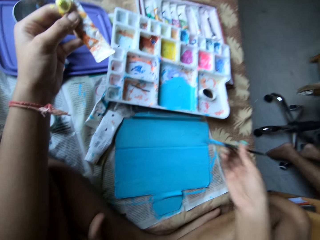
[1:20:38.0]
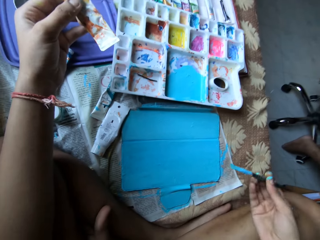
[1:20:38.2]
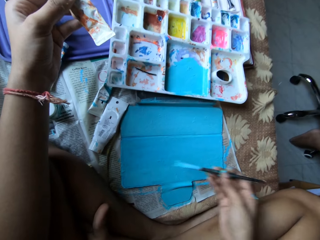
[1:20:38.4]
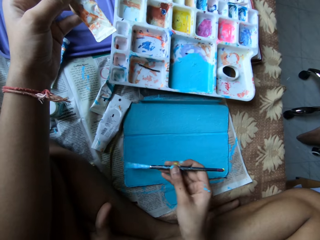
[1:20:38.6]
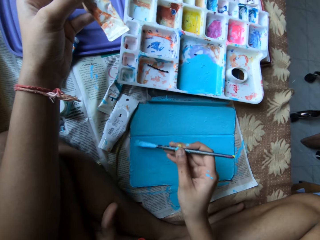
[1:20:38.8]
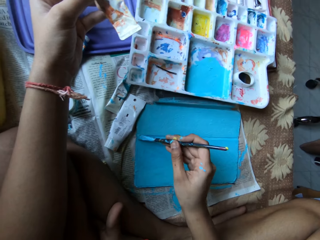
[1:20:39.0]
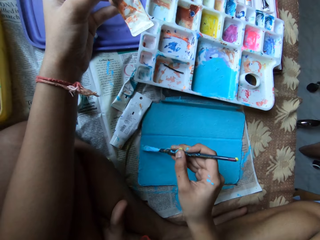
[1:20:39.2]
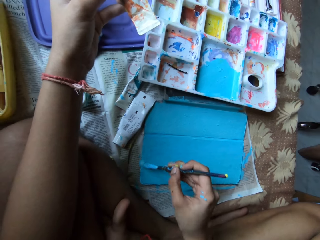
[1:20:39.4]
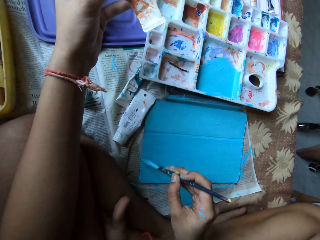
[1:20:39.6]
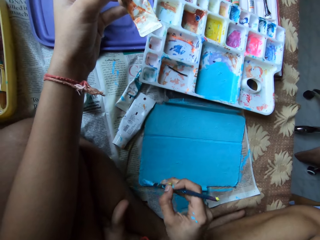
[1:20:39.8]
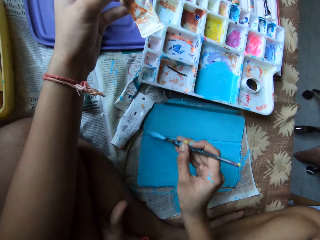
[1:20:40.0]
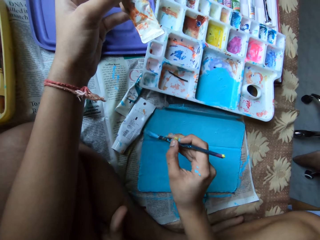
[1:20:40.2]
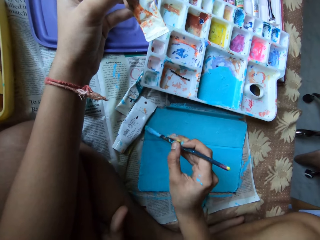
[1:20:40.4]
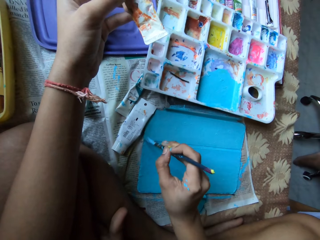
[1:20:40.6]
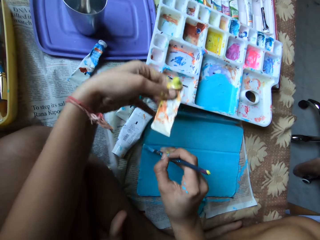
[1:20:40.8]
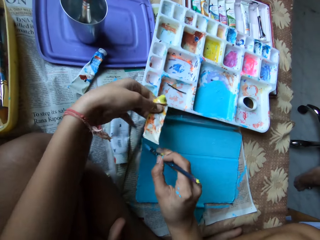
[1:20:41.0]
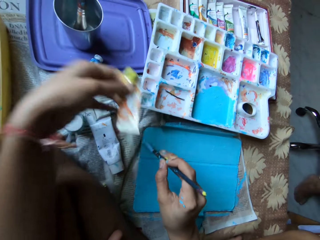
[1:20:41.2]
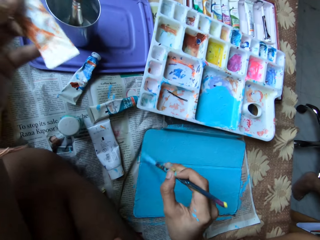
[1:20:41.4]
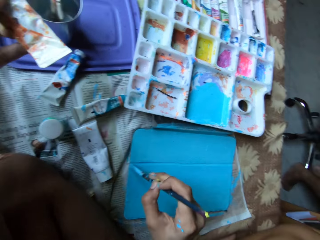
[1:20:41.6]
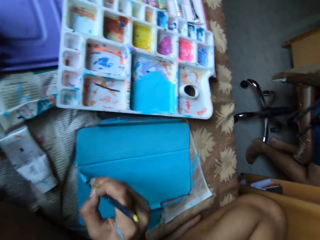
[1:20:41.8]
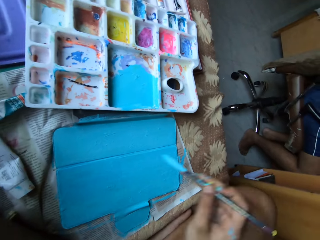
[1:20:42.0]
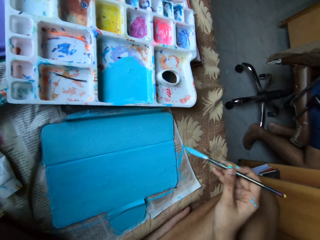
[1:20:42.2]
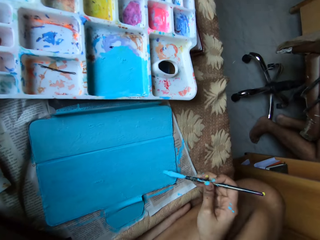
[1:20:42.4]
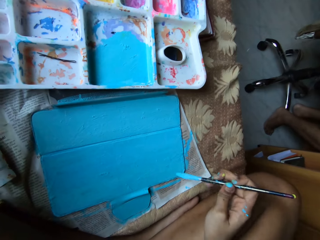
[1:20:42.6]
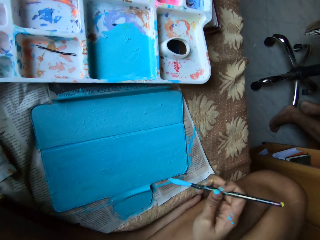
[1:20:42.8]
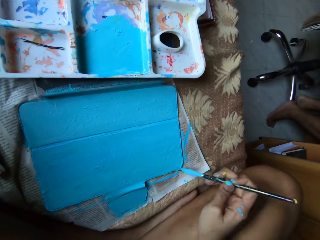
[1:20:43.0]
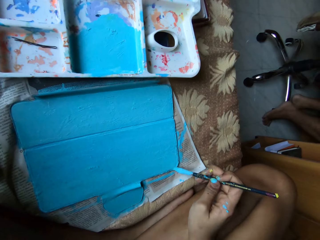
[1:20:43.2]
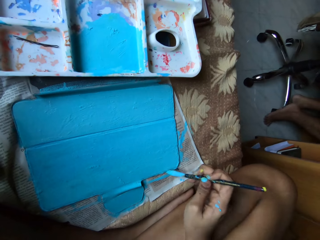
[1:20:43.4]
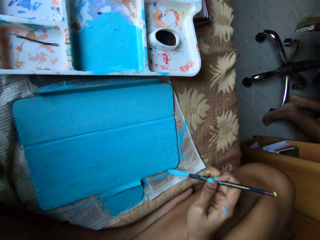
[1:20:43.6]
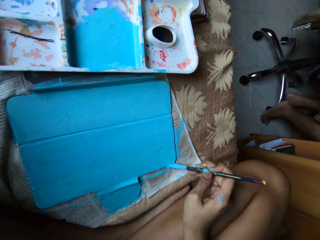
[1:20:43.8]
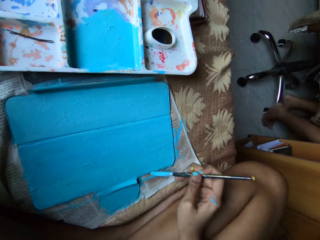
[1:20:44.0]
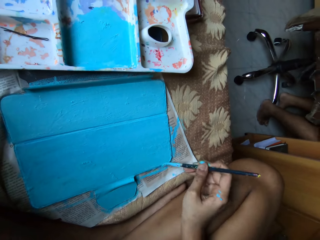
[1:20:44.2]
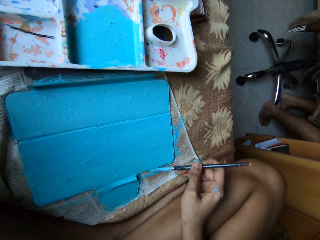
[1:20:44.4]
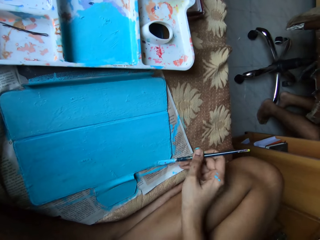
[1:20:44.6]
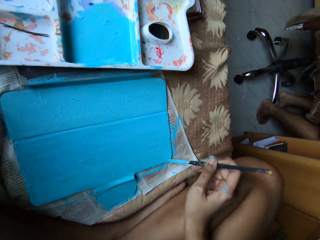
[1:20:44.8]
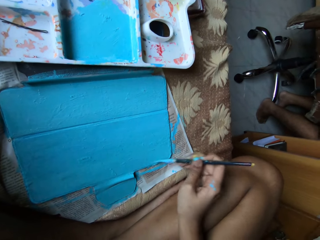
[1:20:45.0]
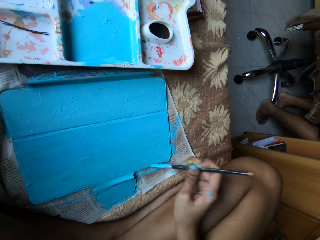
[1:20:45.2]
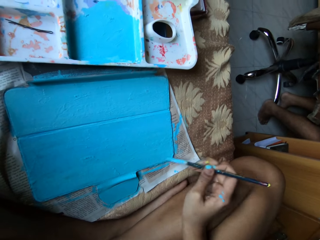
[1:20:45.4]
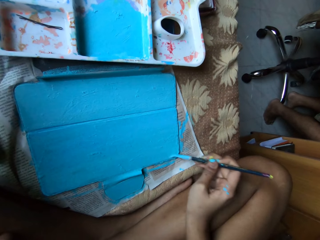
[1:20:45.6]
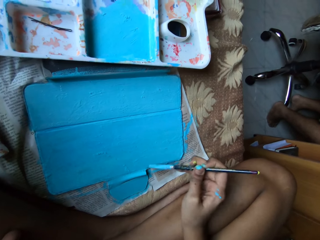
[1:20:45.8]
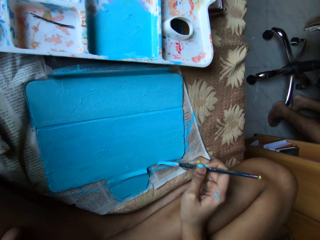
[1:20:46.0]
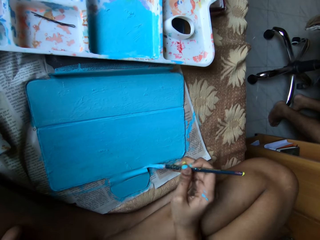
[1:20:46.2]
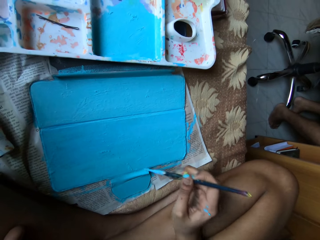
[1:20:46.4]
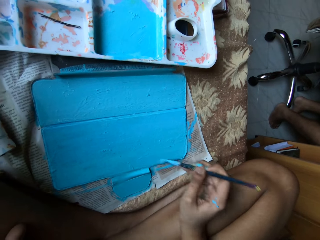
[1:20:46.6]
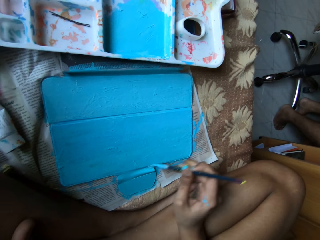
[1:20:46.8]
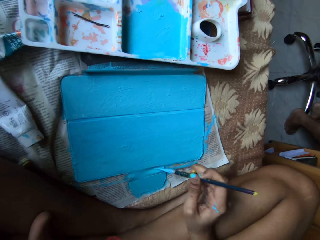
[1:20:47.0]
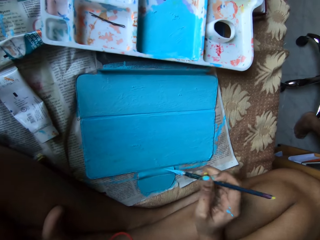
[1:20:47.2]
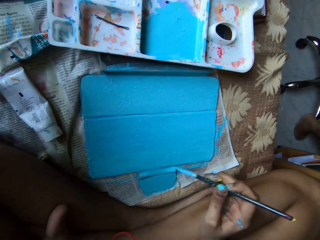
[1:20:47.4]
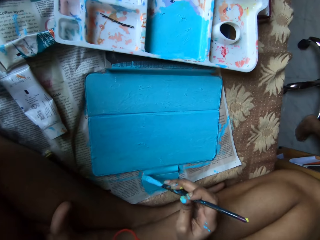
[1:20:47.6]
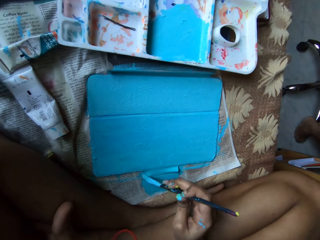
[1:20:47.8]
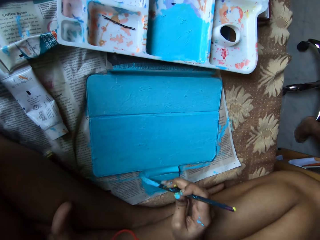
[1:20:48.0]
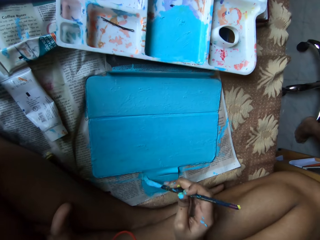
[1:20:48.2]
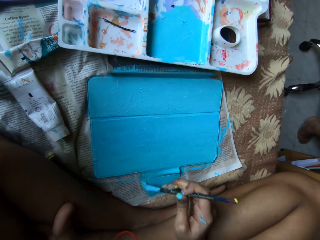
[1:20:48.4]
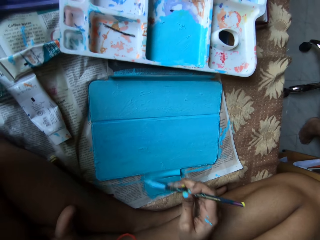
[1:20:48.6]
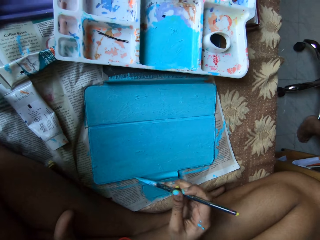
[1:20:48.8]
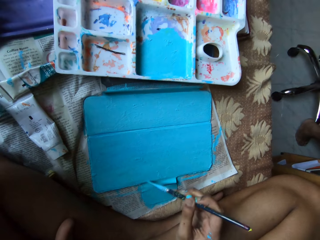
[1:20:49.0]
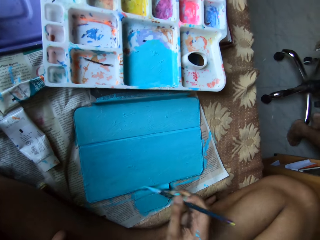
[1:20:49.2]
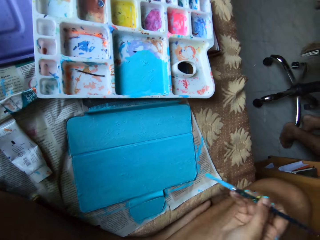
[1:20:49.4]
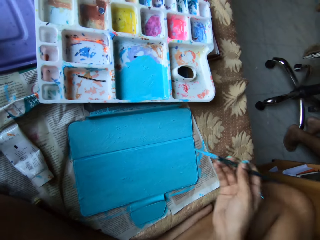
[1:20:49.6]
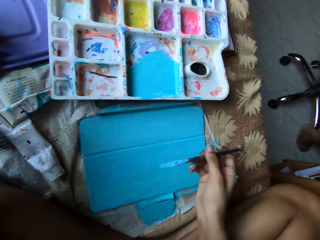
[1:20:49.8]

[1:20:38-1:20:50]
The camera wearer paints the metal board on the table with the paintbrush in her right hand. She moves a paint tube on the table with her left hand. She applies the paint on the cover. She holds the brush. She applies the paint on the cover.

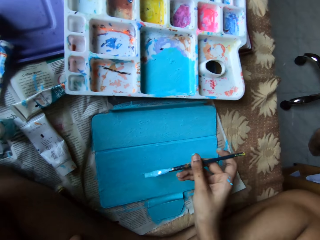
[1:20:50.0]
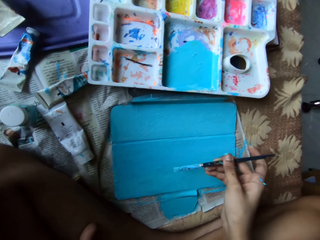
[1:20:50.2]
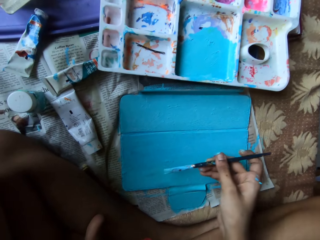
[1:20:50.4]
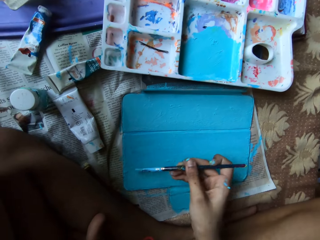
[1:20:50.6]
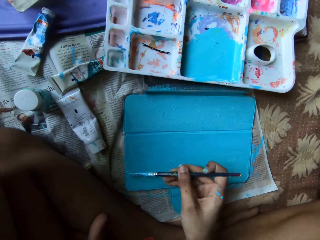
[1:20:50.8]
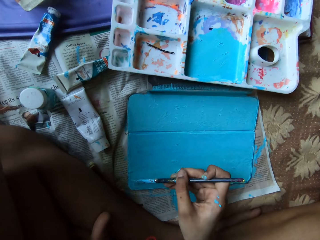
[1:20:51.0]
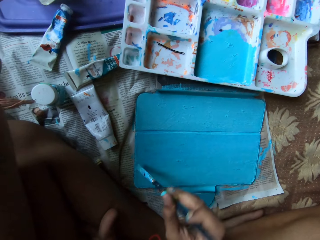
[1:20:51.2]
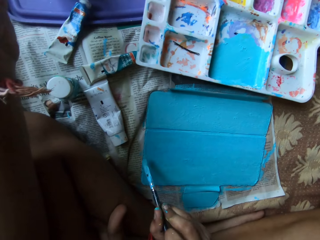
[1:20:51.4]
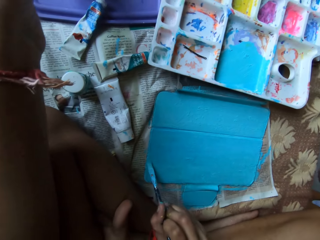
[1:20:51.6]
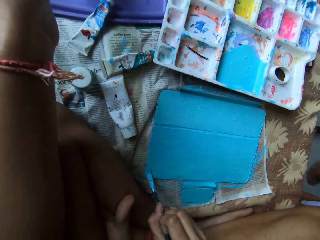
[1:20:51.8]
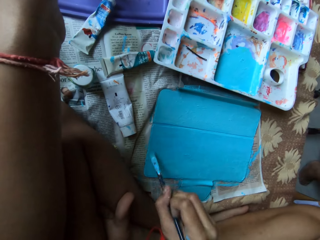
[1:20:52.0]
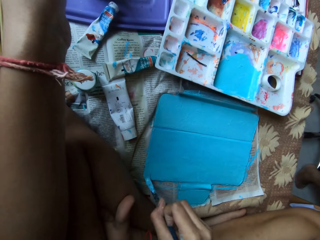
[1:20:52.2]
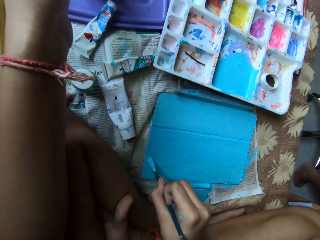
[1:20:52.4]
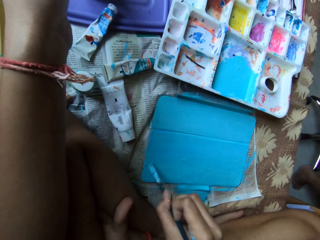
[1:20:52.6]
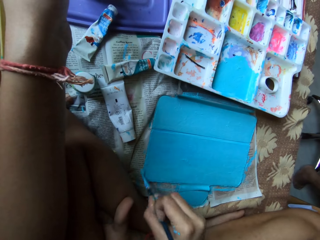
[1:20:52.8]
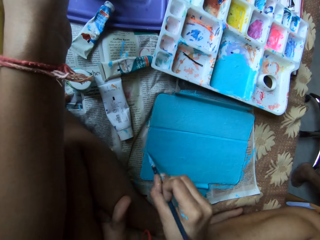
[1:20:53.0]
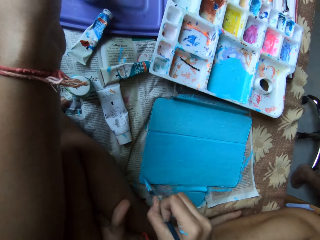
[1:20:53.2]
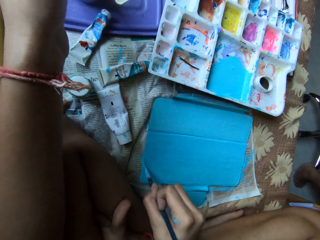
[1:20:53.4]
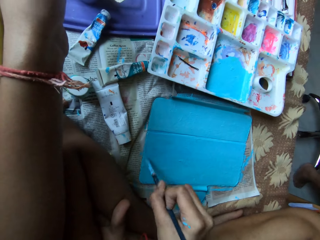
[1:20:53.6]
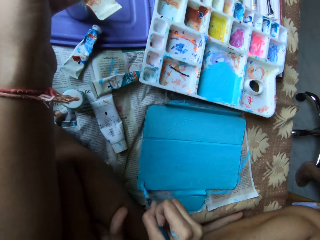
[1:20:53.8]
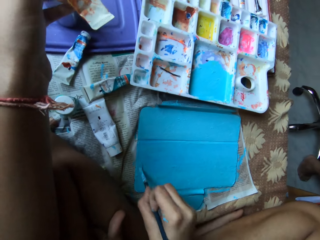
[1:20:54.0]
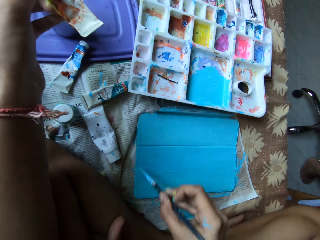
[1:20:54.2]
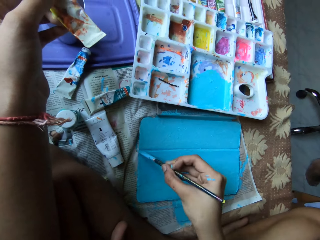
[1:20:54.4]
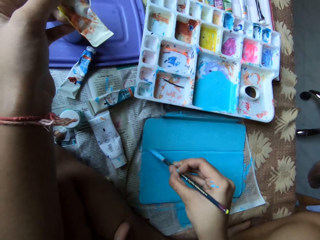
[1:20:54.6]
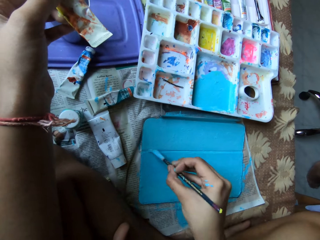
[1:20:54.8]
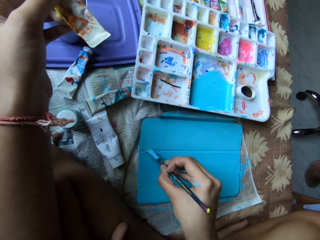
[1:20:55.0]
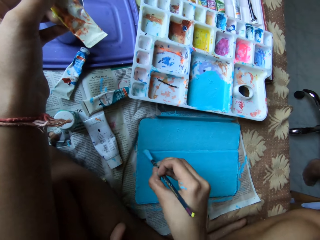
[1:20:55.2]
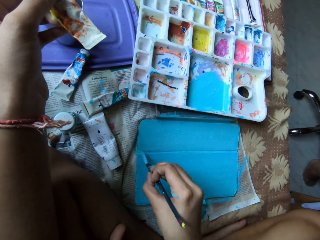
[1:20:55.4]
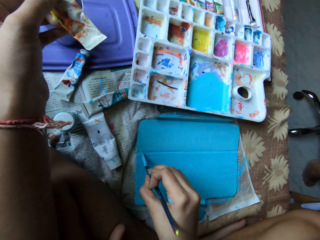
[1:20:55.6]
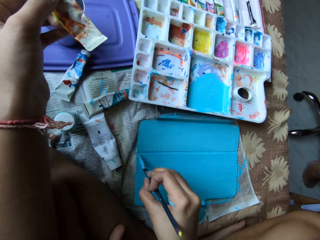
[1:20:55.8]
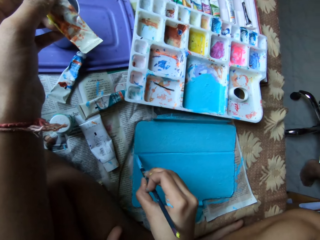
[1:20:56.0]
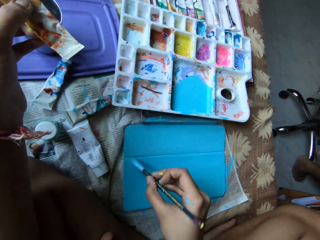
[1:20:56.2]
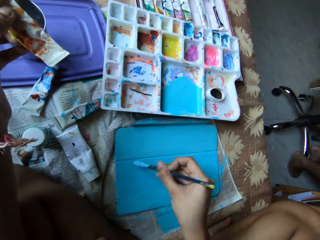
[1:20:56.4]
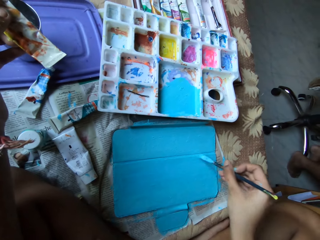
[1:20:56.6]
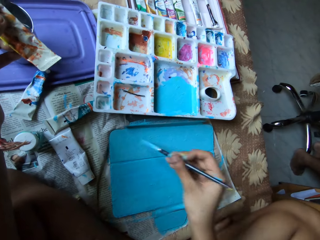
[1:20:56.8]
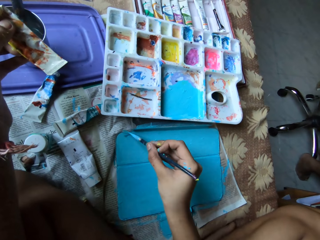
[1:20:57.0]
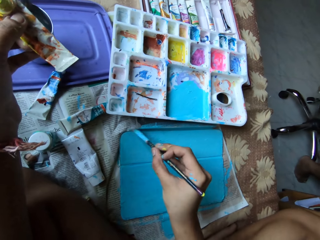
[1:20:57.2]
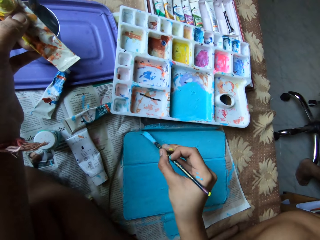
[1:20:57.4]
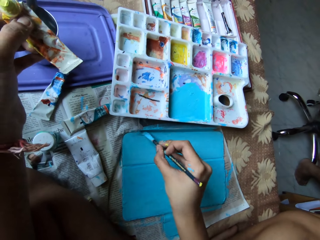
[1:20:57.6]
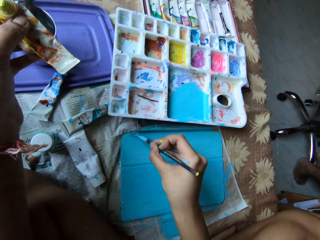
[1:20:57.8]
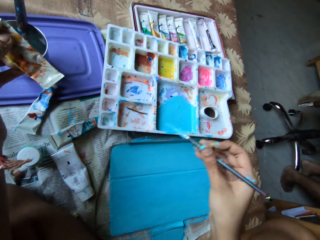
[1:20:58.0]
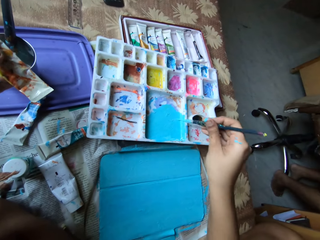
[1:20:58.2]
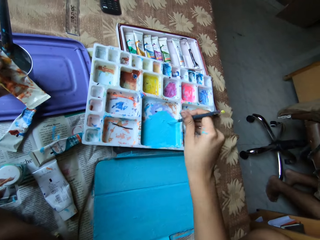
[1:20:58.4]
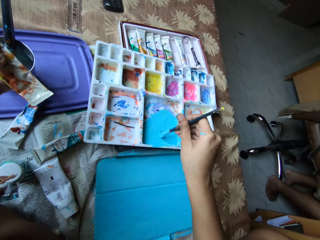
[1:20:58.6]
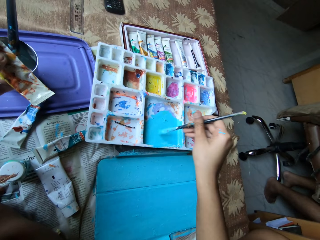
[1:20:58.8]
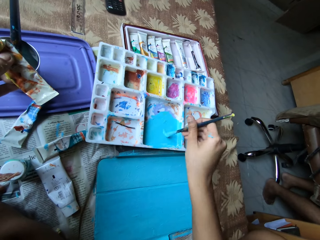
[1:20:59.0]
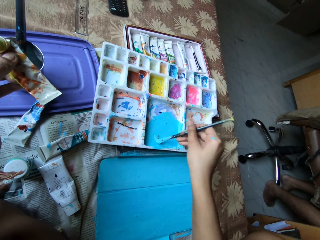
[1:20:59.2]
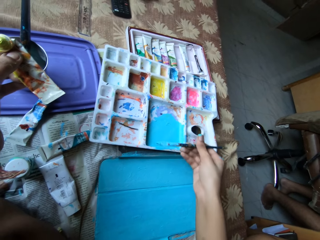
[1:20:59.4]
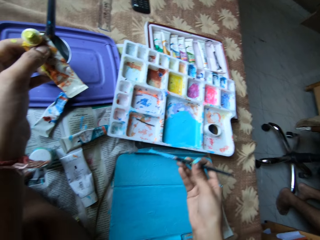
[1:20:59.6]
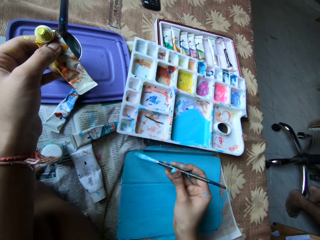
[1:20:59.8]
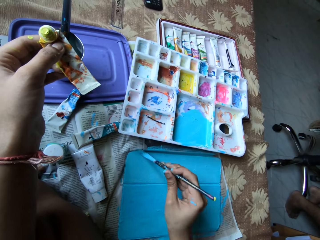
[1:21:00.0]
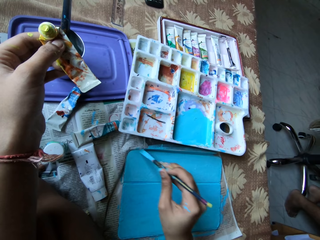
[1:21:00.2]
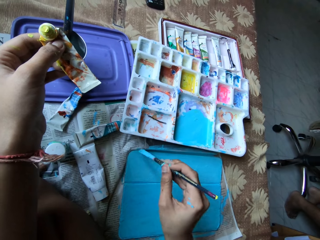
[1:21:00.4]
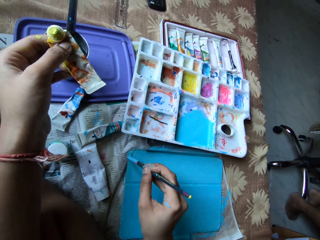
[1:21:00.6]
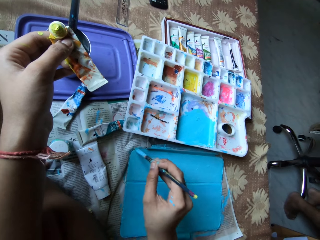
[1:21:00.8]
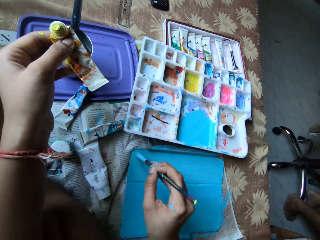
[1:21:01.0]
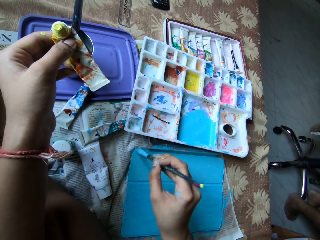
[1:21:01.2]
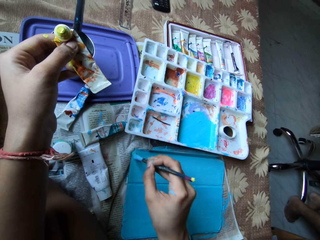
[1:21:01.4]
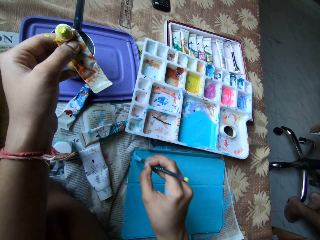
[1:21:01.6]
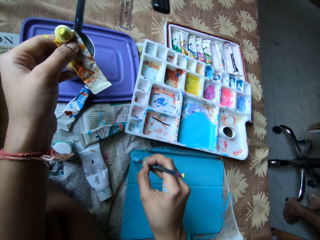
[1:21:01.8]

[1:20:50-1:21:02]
The camera wearer takes some paint from the paint tray with the paintbrush in her right hand. She paints the metal board on the table with the paintbrush in her right hand.
